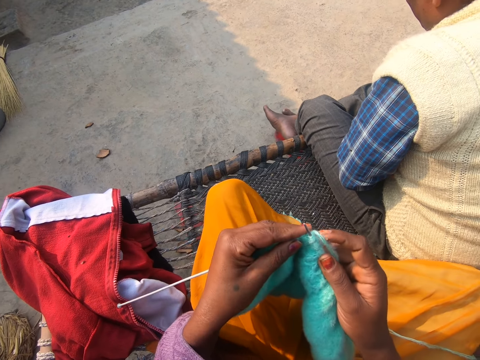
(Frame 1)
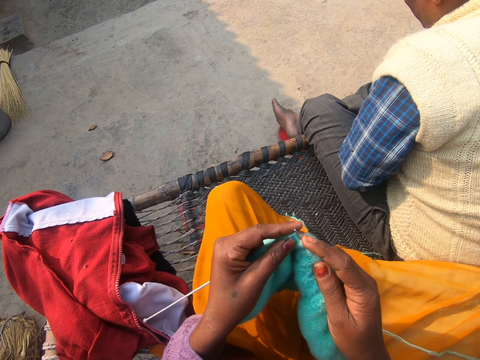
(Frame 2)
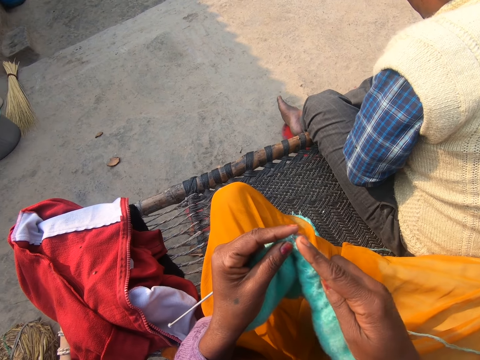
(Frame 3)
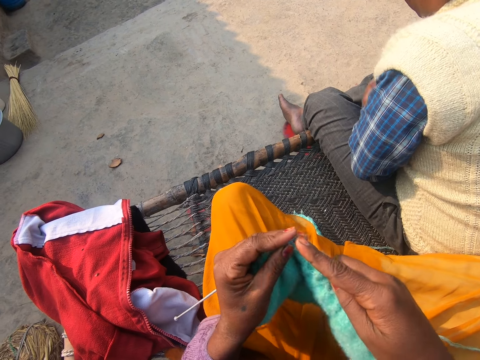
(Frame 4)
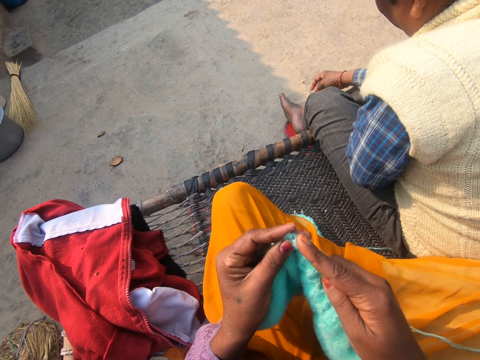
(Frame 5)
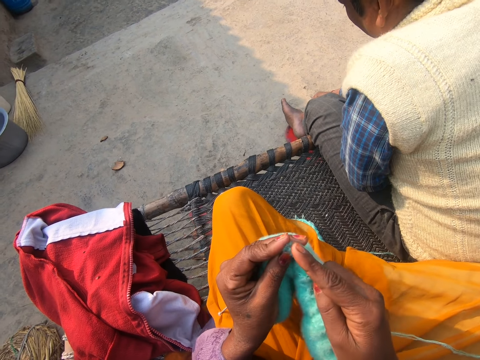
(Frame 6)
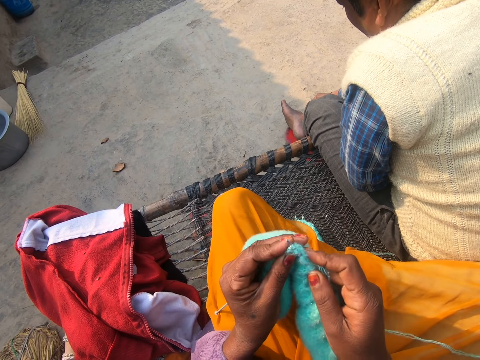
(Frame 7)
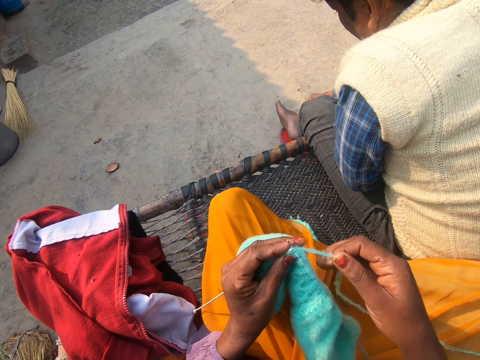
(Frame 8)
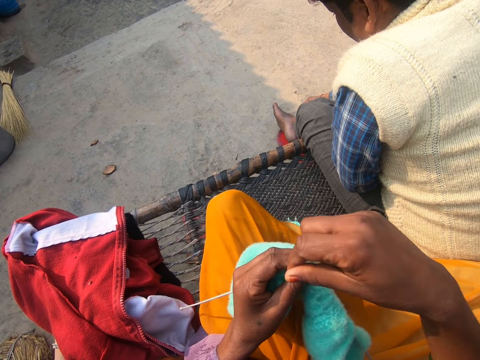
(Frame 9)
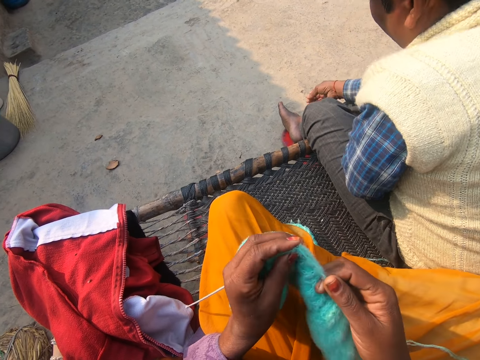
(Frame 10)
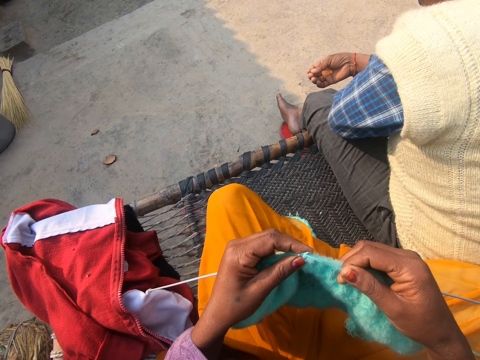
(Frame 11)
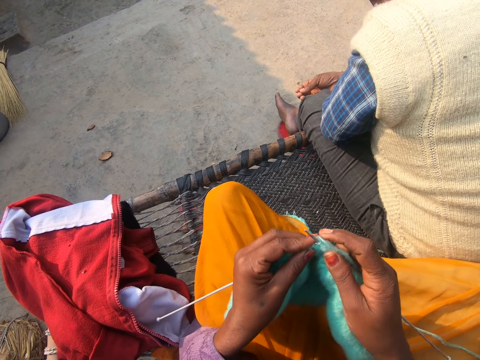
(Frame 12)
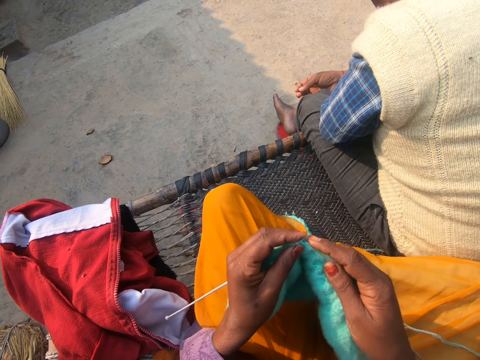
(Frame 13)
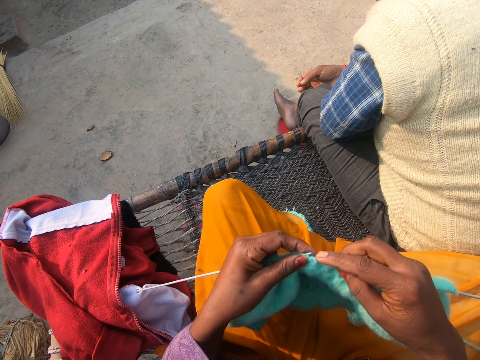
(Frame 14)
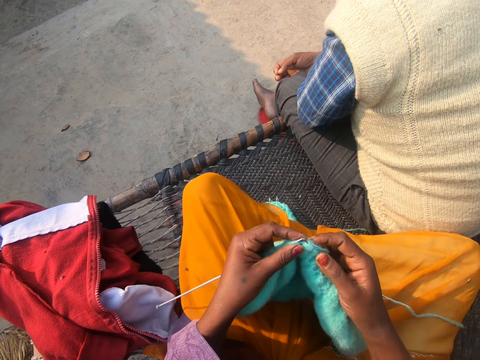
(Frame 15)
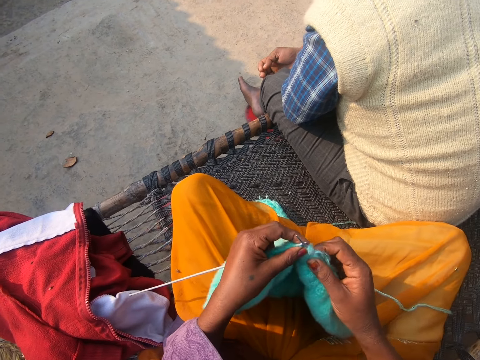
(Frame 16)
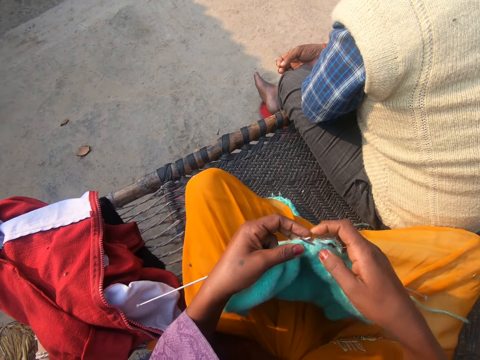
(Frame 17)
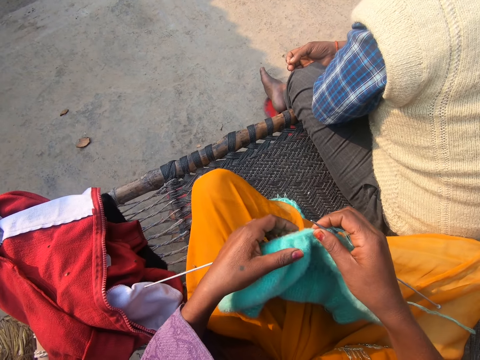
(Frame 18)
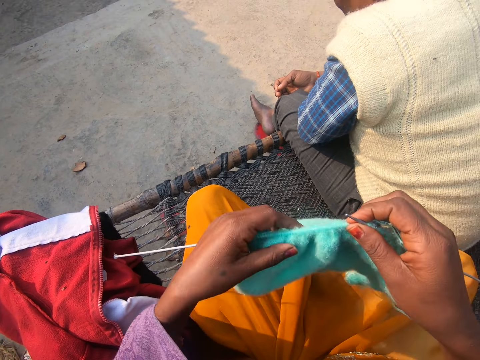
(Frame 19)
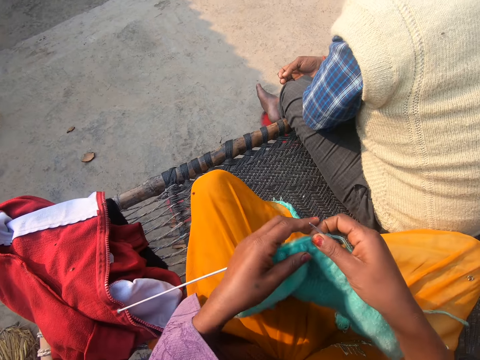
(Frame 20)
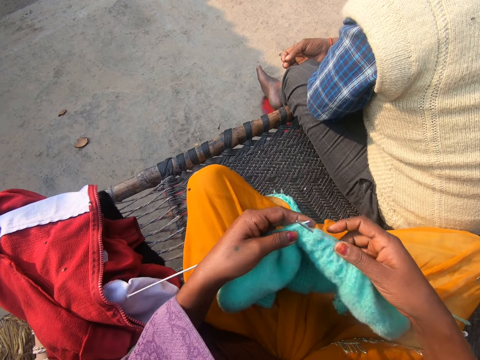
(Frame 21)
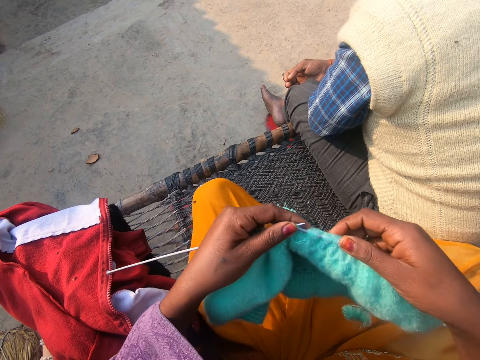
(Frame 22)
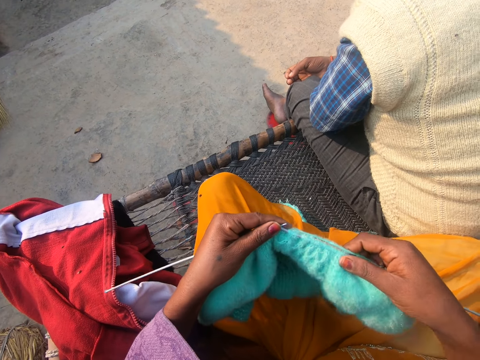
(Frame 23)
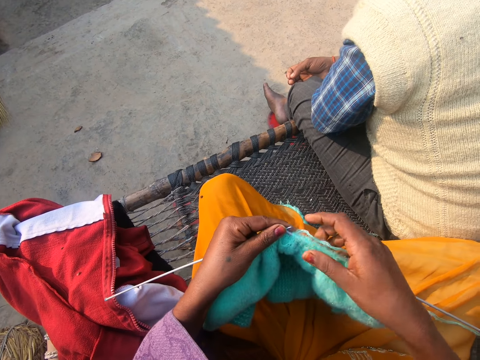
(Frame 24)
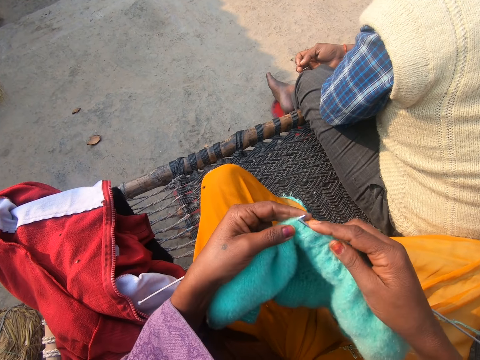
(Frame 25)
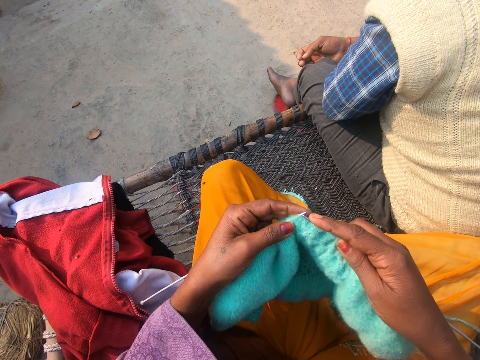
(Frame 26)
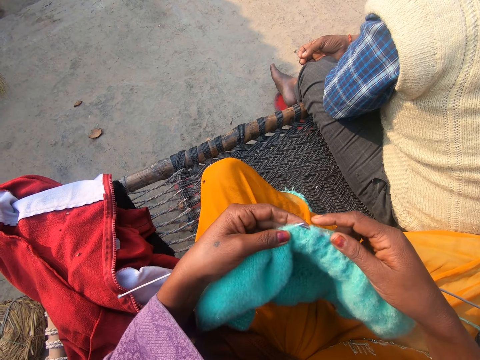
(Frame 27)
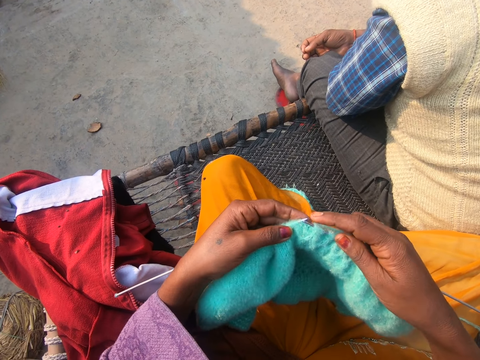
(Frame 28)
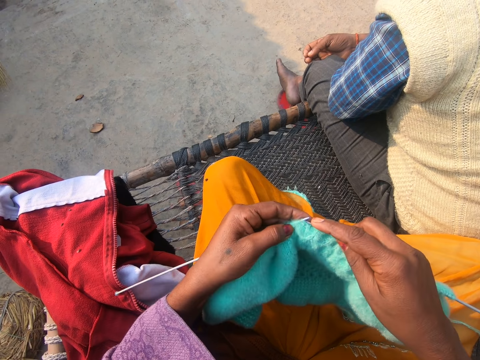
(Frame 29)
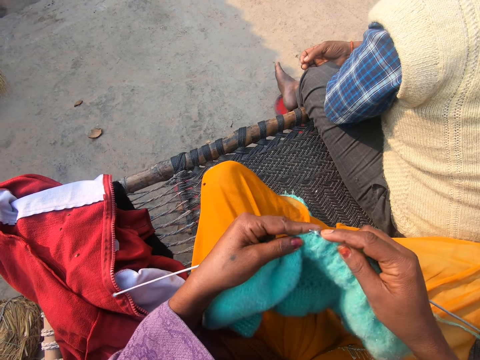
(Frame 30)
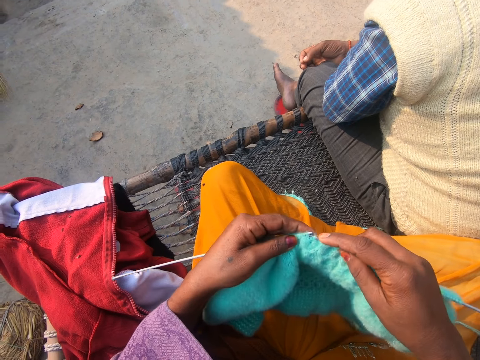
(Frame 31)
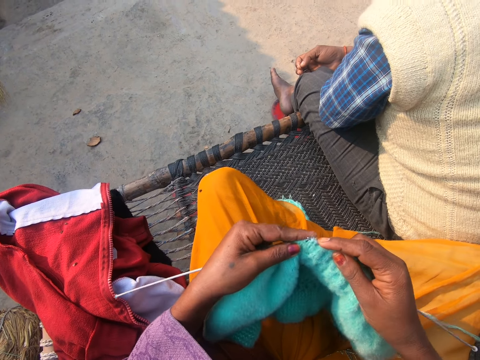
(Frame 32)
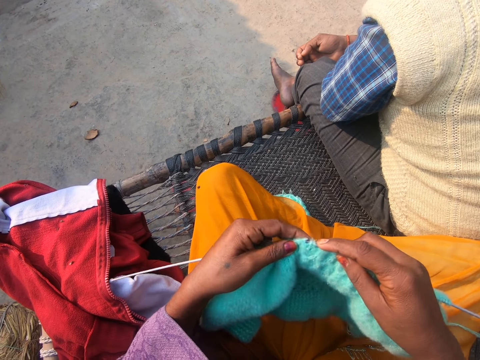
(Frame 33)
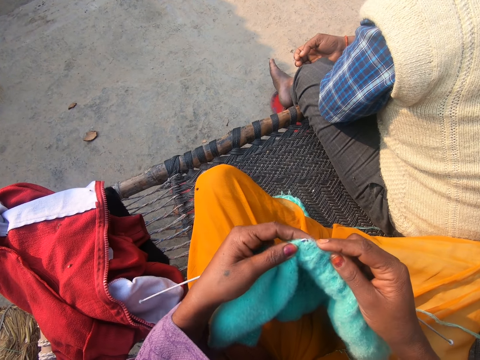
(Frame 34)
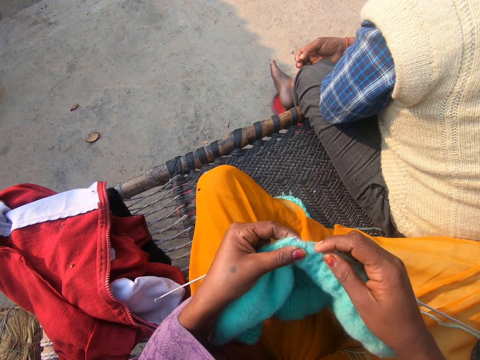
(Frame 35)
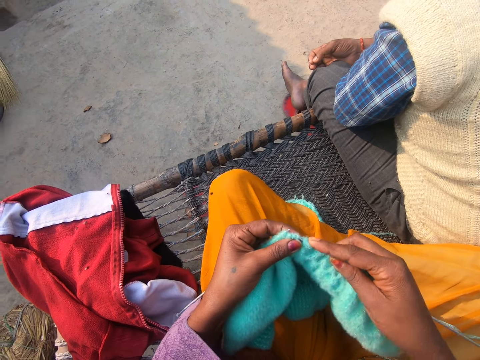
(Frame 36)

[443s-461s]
The man touches his left foot with his right hand. The camera wearer pulls the woolen fabric on the knitting needle. They knit with the knitting needle and a yarn.

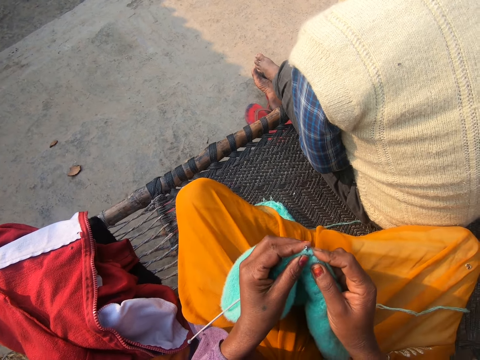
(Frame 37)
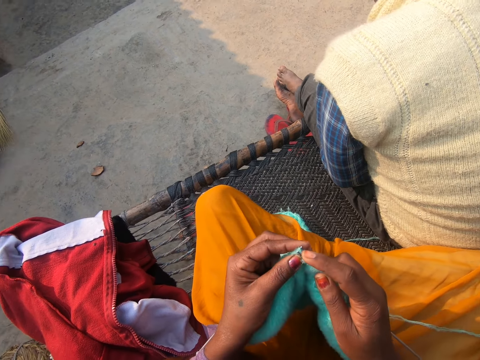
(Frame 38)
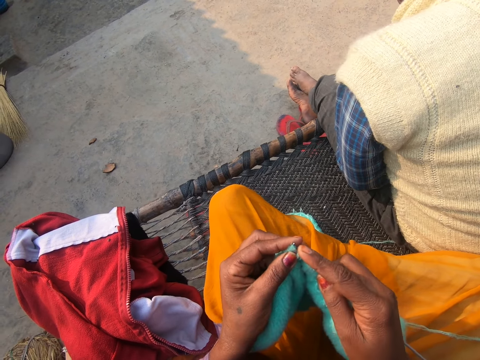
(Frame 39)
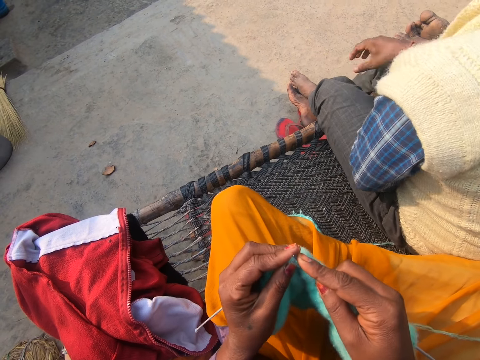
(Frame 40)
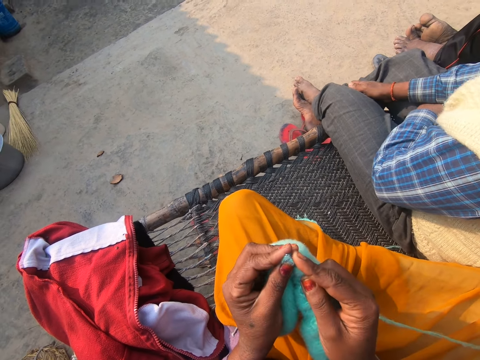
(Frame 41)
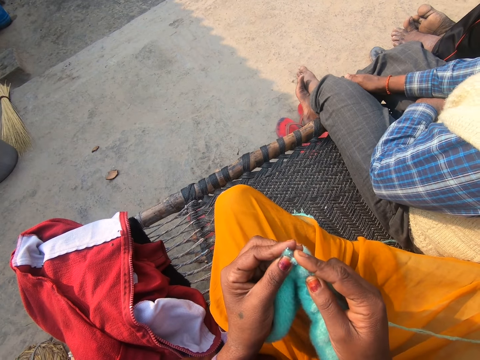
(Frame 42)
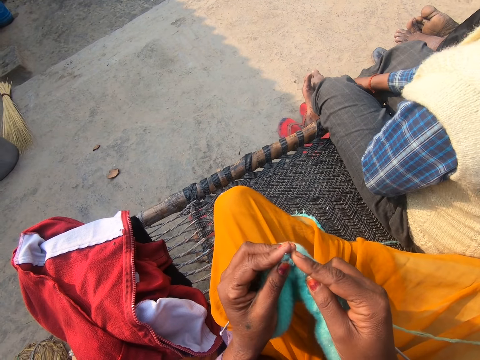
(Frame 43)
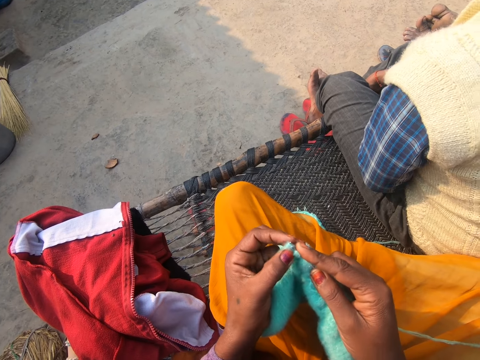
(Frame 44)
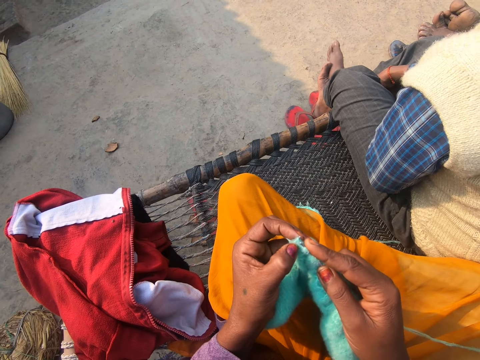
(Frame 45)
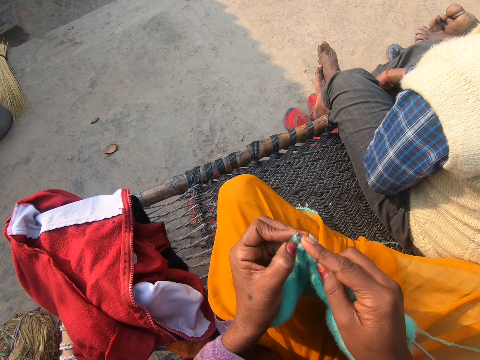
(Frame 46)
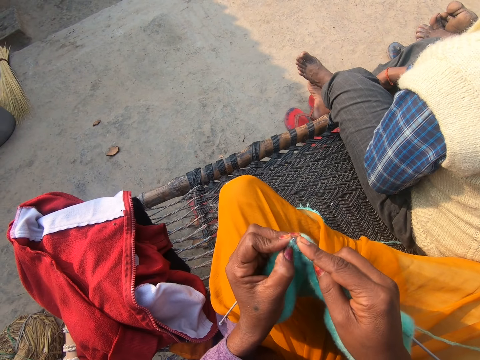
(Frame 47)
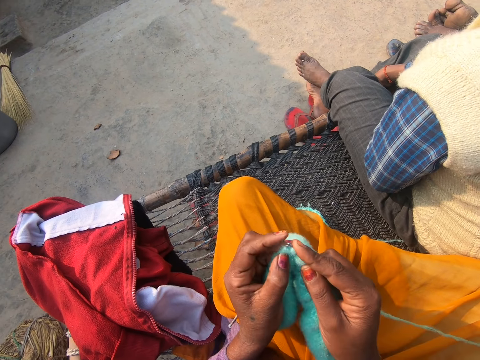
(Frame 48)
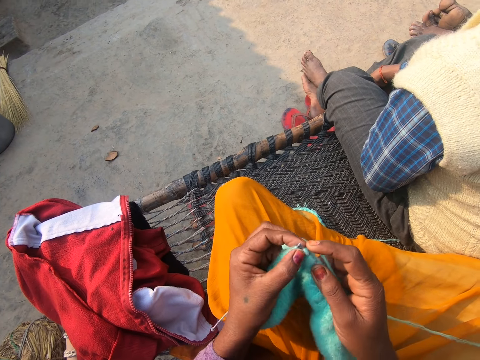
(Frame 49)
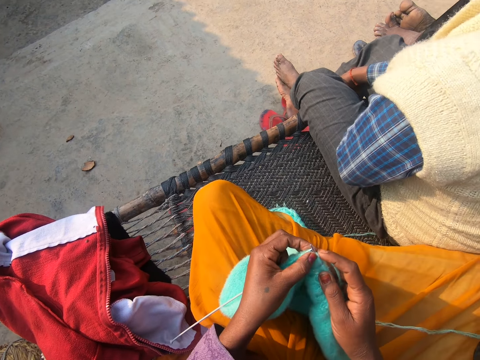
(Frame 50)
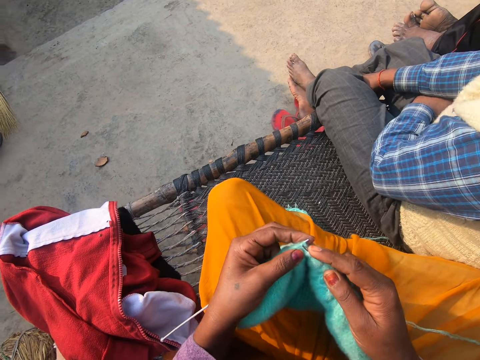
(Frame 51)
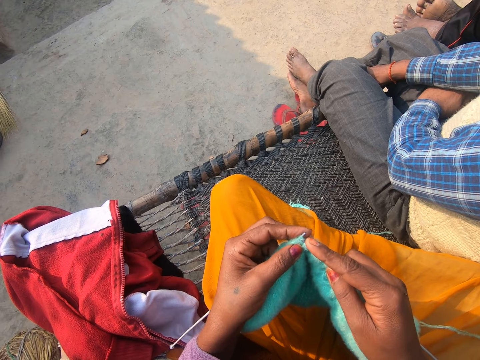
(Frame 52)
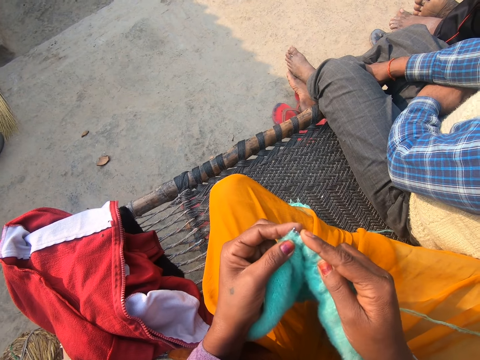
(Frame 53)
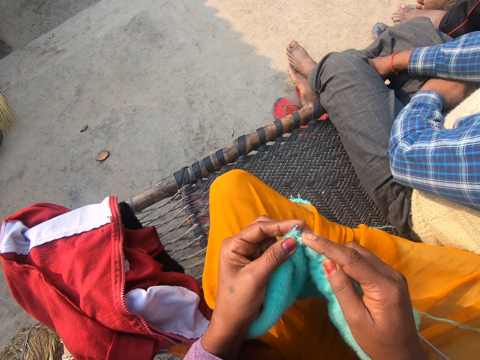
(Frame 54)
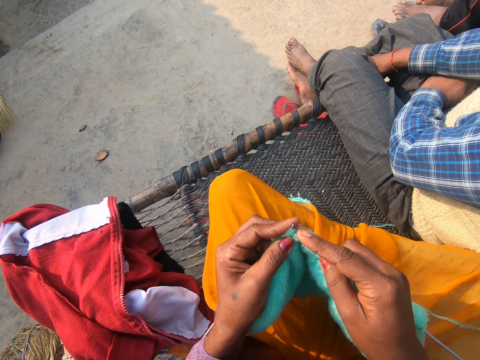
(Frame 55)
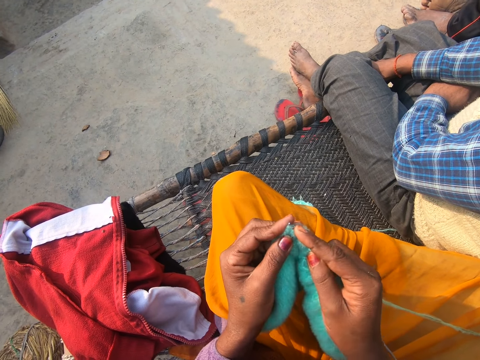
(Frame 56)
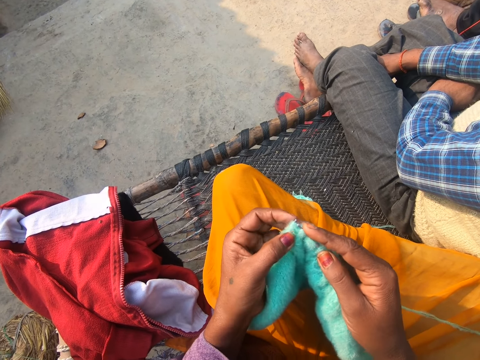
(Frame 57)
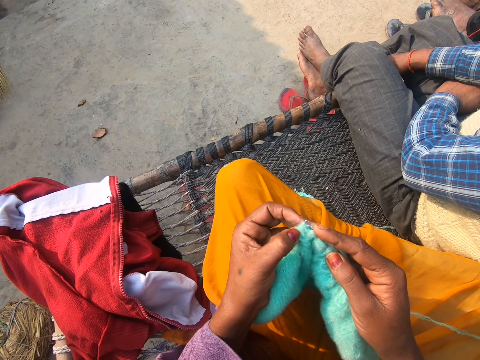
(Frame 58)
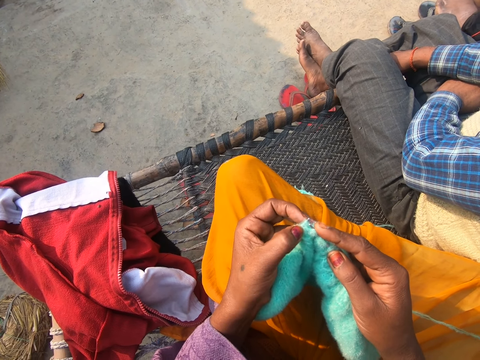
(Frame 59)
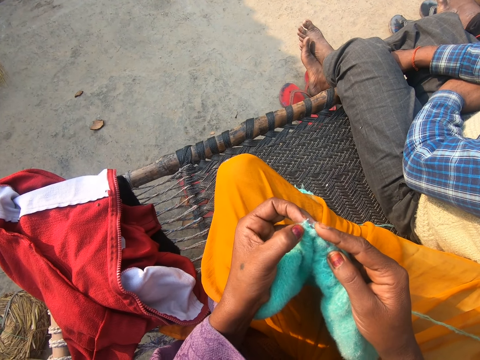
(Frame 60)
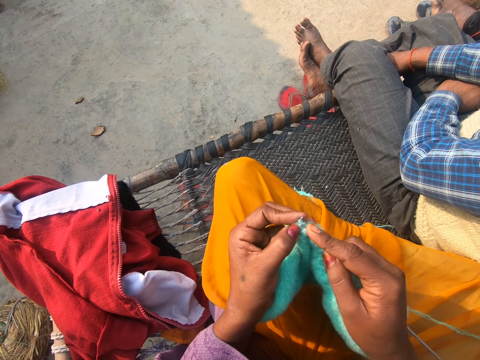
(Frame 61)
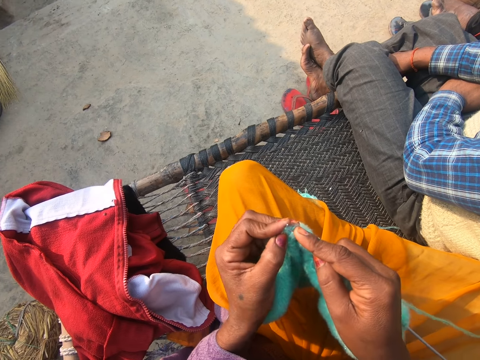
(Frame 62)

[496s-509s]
A man leans back. Another man sits beside the camera wearer.
